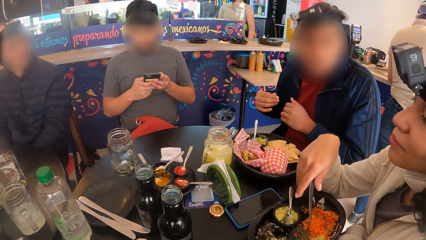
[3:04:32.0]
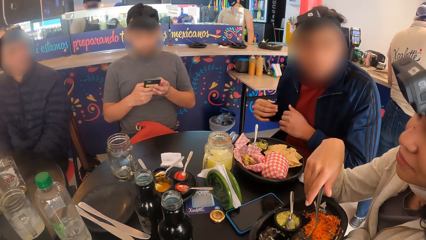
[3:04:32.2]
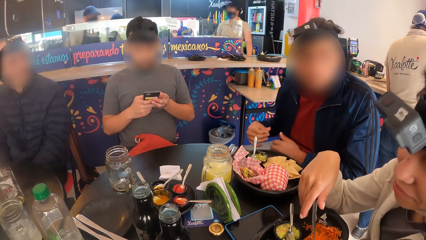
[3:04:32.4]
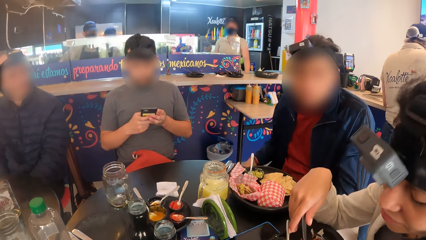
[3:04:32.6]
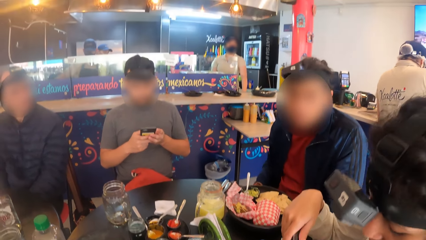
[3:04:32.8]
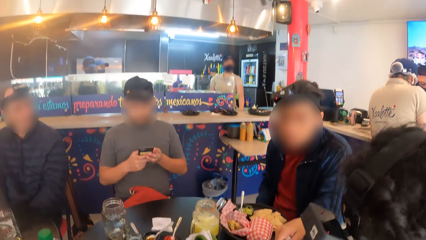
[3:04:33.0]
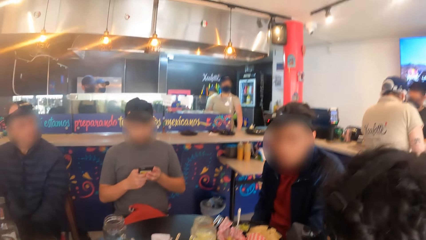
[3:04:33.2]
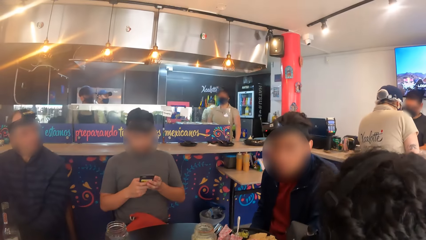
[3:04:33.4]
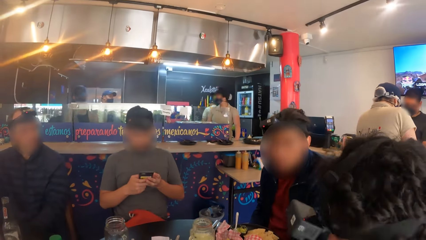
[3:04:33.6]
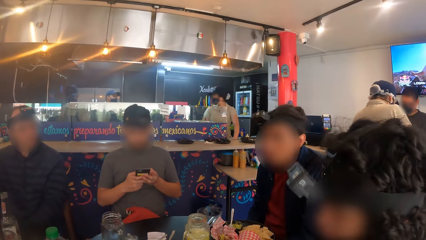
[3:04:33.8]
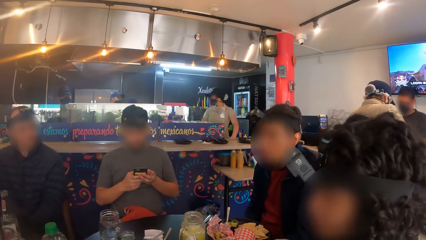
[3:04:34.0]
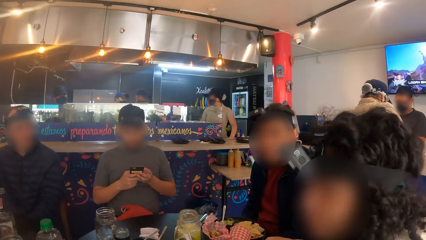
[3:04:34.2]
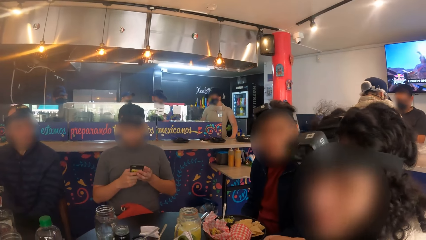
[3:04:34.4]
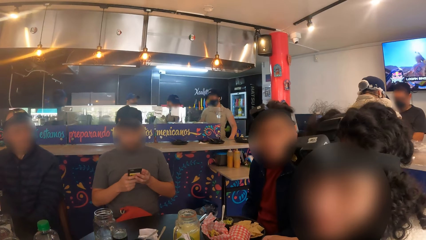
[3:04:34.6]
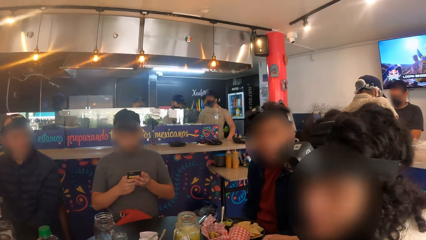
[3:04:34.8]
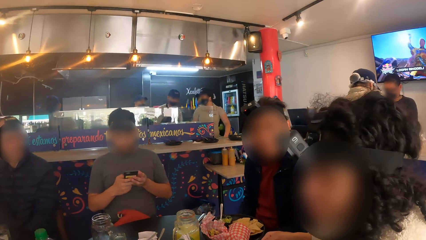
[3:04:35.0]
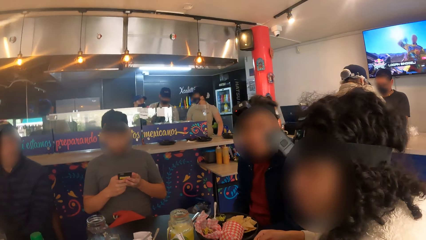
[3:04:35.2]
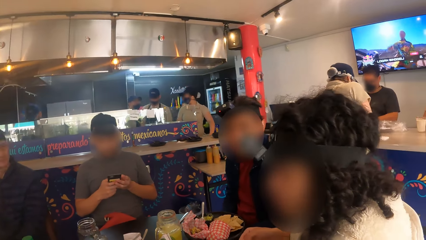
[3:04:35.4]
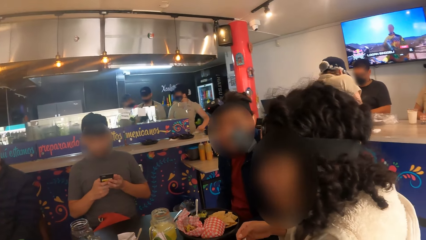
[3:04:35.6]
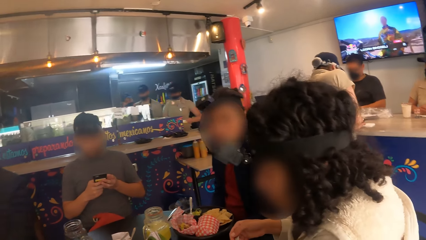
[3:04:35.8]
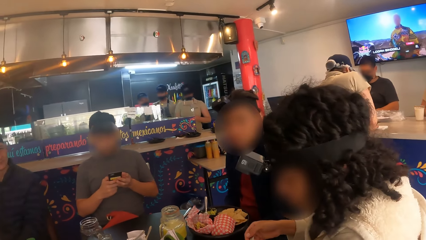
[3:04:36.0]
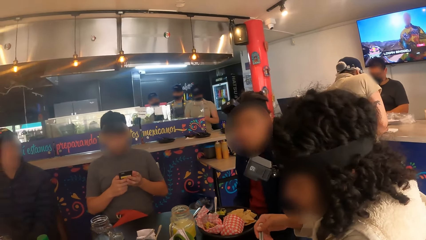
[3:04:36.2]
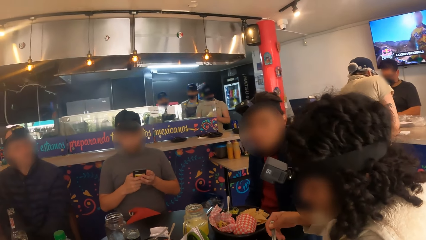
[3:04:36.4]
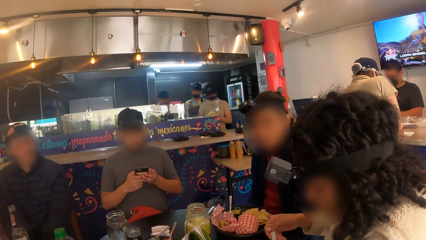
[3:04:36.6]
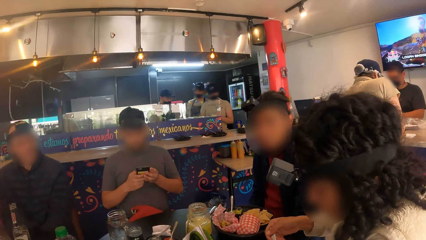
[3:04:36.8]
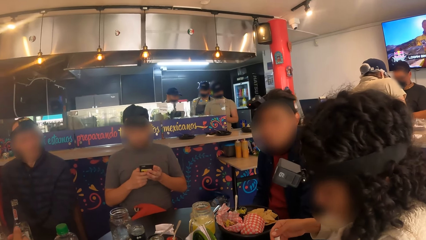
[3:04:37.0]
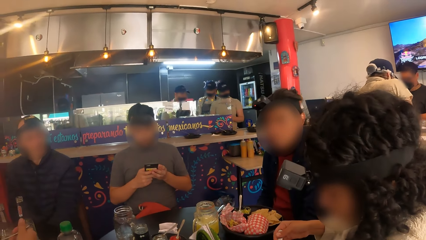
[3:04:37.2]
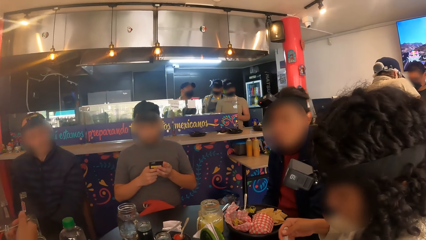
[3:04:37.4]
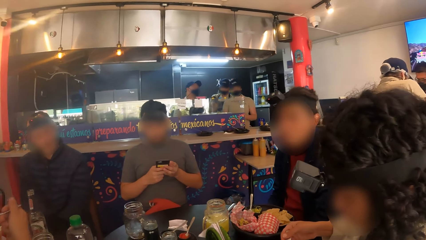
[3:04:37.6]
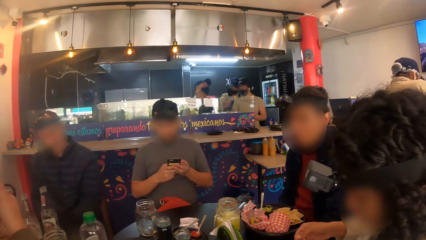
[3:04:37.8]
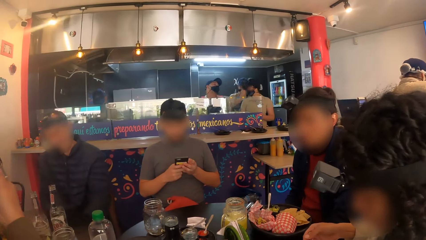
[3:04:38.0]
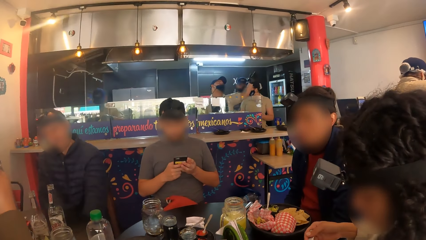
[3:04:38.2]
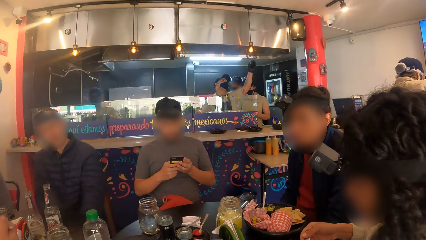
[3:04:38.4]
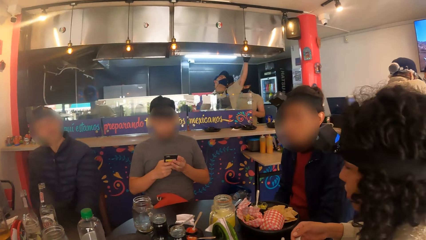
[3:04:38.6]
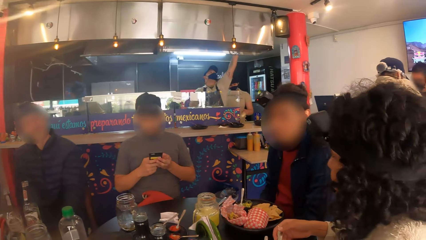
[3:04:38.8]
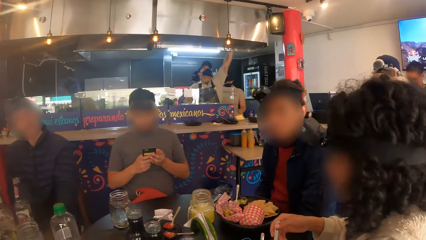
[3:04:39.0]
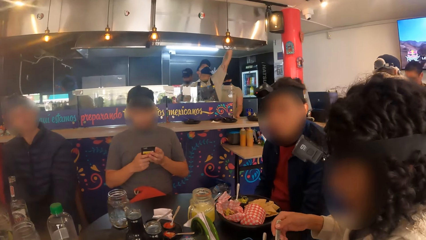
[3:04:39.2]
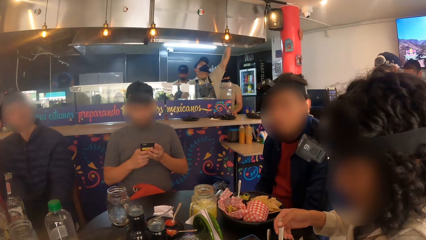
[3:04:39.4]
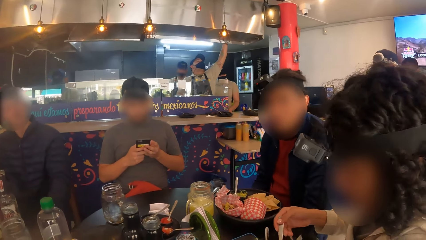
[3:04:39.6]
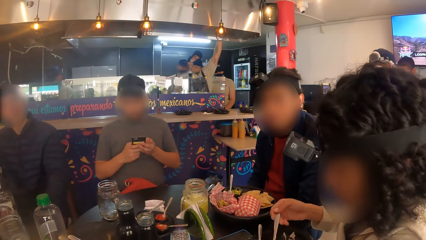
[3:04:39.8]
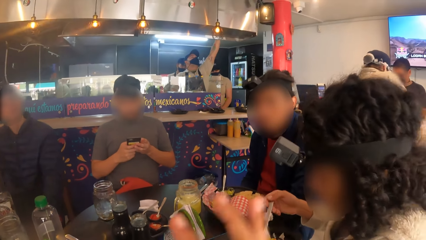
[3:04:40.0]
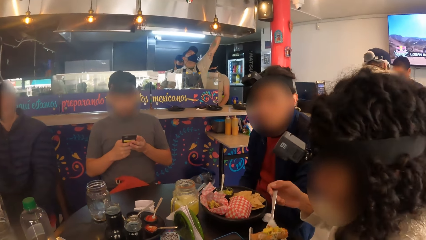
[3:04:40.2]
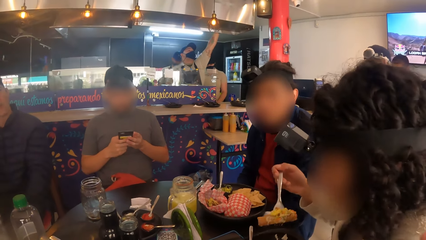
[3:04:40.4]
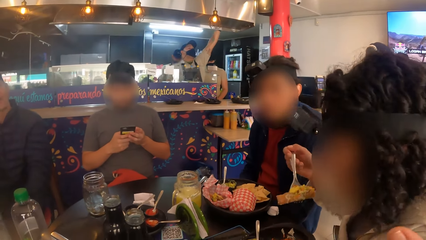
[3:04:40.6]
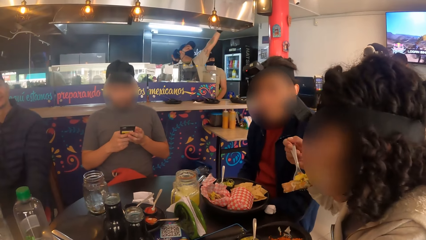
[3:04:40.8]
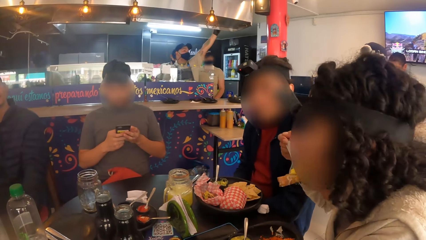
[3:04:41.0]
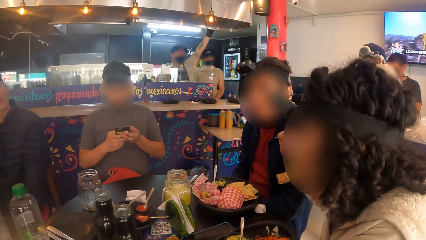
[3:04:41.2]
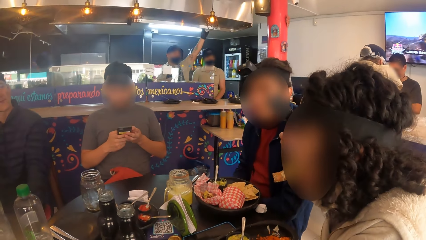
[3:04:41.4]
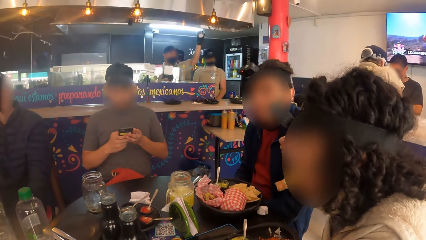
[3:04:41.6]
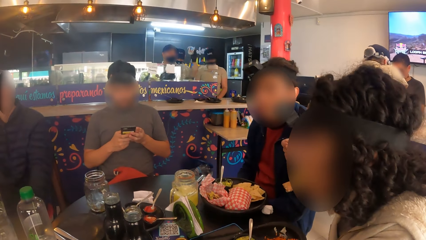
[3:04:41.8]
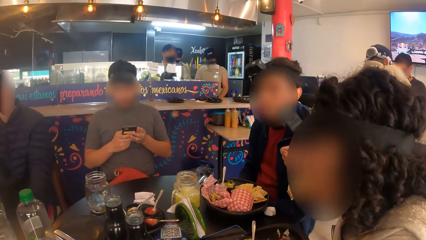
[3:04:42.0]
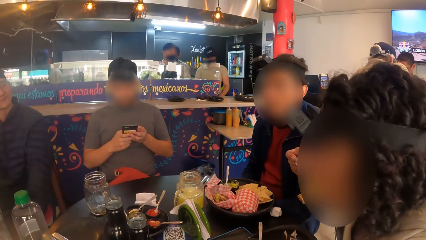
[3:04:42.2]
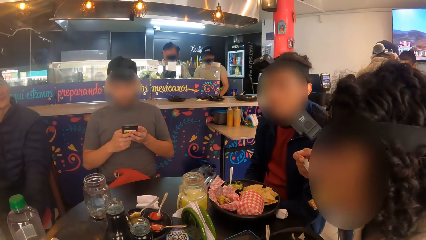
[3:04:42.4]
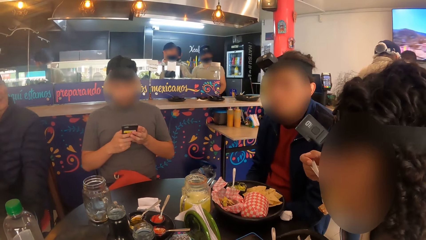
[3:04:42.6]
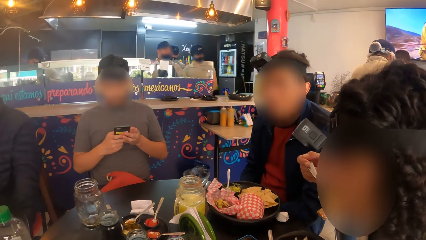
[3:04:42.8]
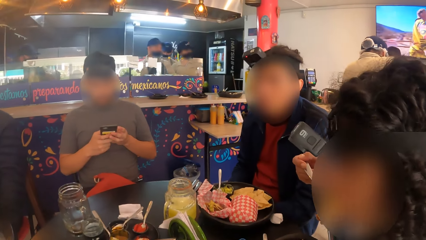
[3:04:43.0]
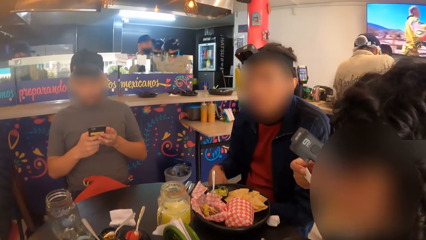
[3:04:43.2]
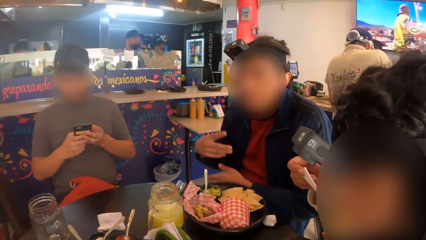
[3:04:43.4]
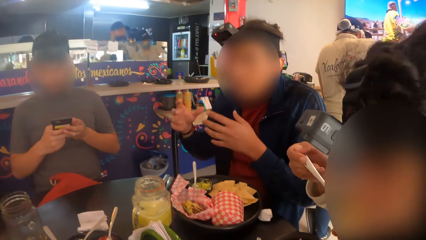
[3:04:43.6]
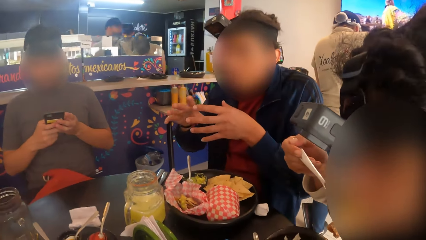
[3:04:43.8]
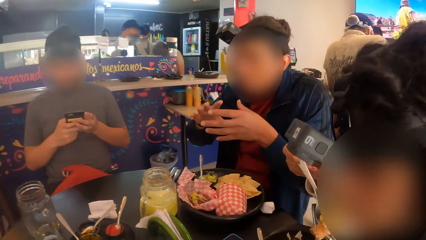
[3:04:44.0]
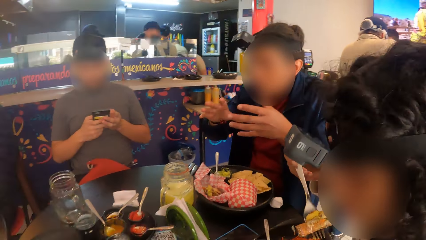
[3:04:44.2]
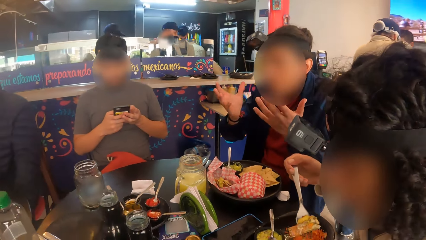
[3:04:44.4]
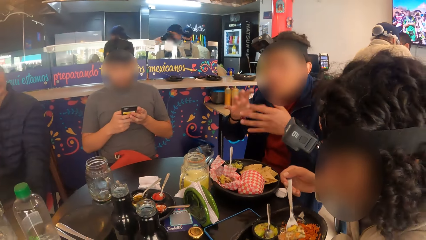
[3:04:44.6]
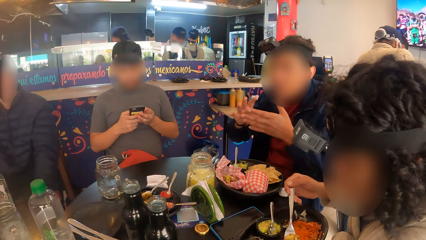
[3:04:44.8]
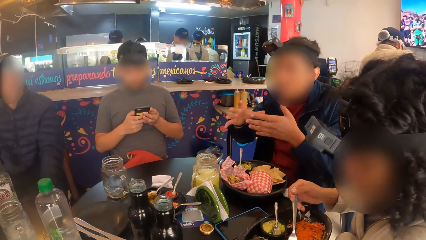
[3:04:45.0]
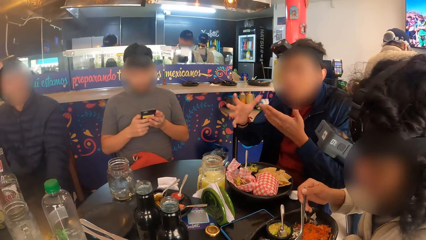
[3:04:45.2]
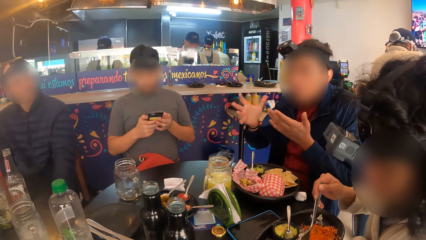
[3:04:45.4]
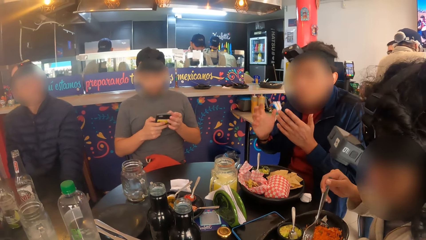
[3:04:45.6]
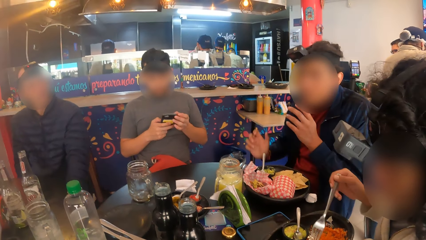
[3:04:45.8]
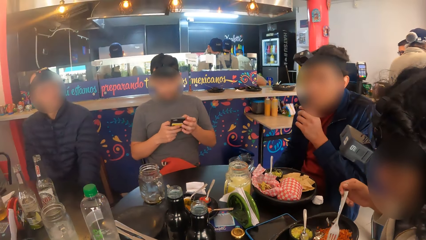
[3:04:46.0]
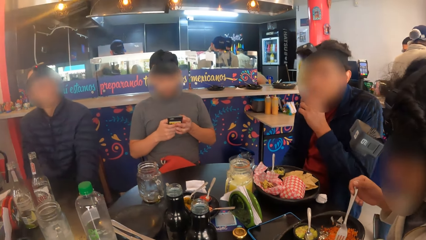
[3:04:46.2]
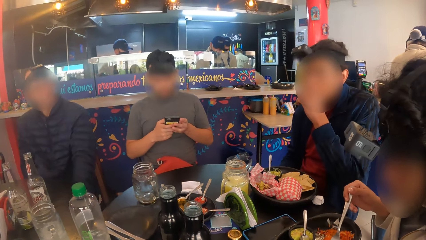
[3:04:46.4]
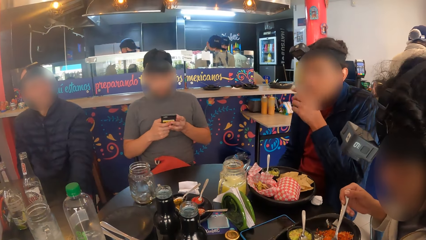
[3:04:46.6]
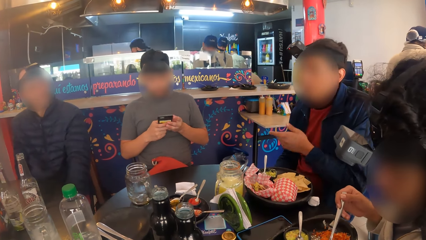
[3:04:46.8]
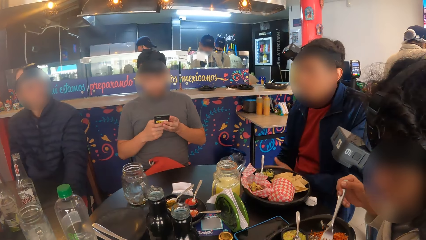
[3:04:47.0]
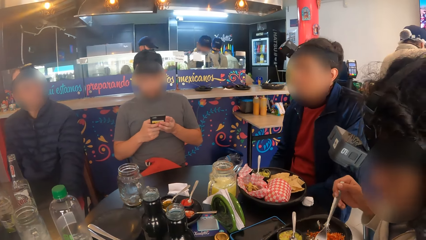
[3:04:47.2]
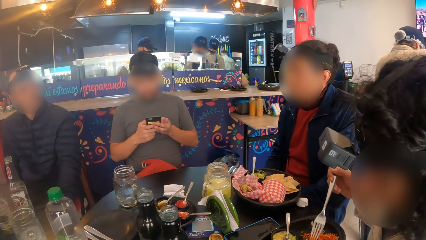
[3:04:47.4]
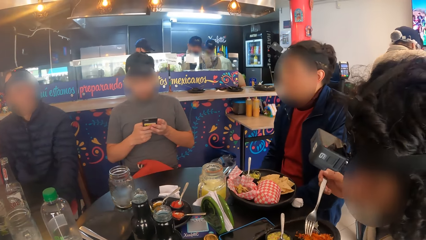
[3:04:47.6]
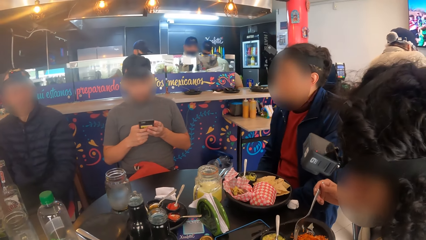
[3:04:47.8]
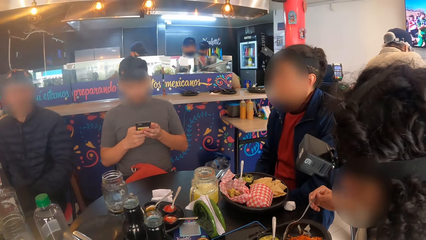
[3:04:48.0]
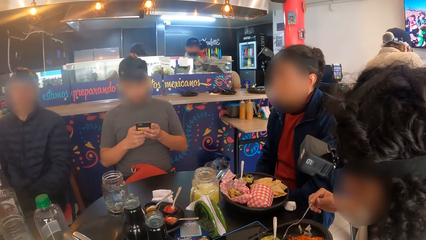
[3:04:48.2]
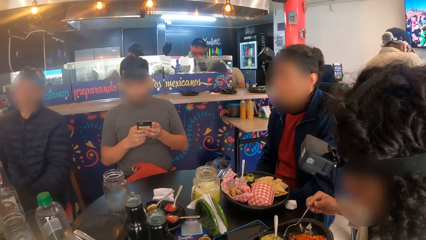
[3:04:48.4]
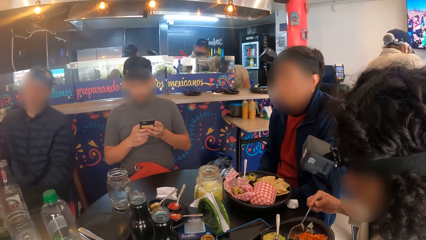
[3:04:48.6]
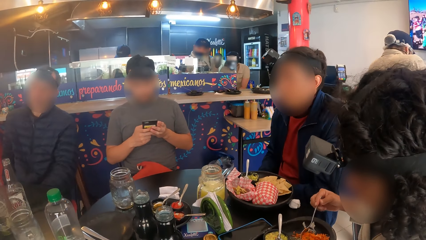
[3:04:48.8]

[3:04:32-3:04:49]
The camera wearer looks around. A woman eats salad with a fork in her right hand. A man talks with the people.
